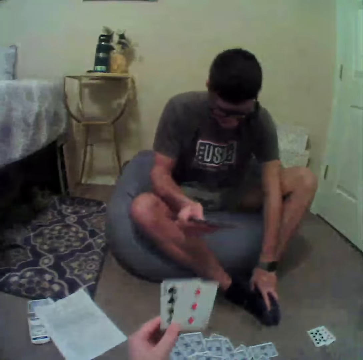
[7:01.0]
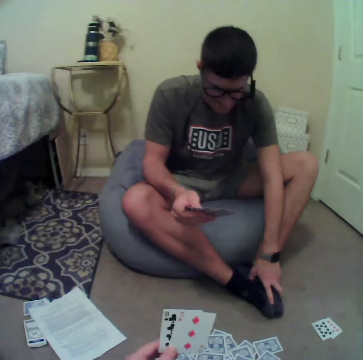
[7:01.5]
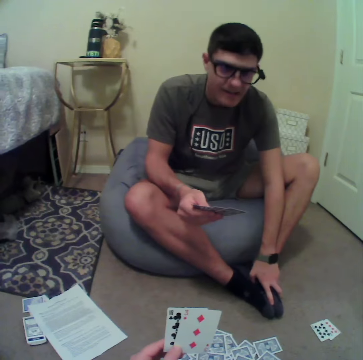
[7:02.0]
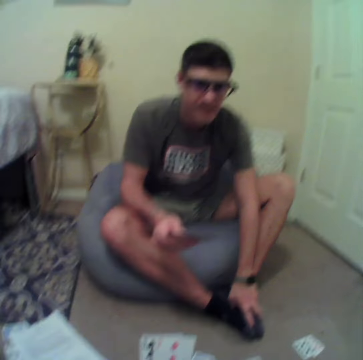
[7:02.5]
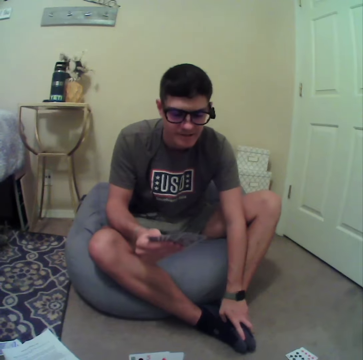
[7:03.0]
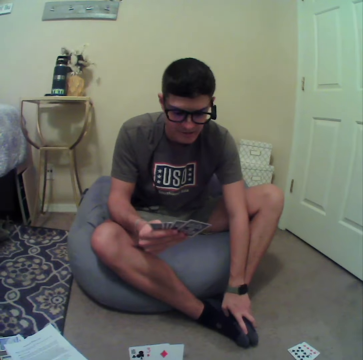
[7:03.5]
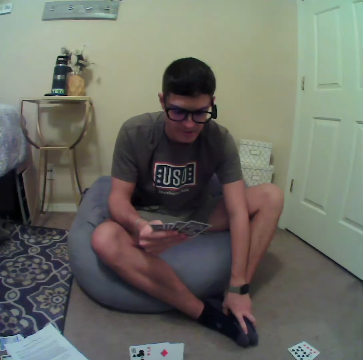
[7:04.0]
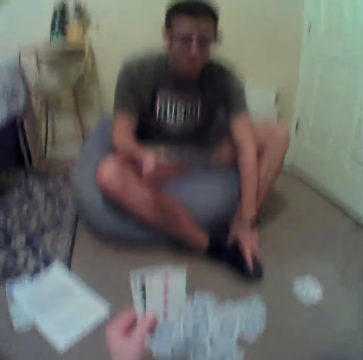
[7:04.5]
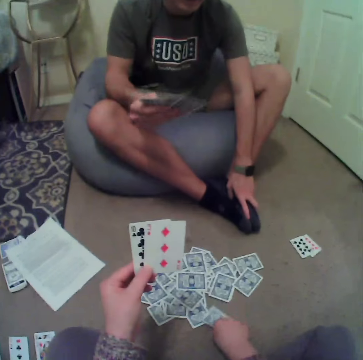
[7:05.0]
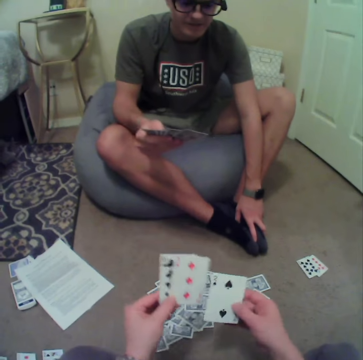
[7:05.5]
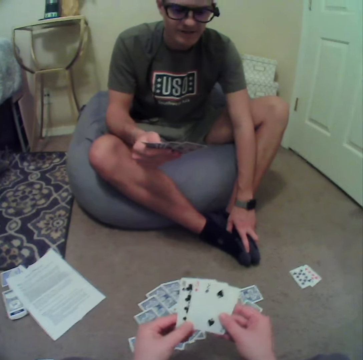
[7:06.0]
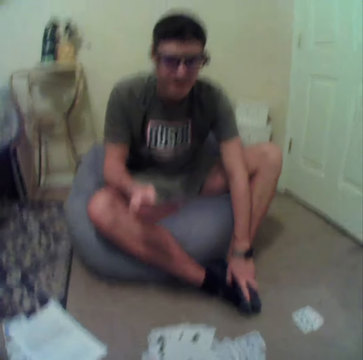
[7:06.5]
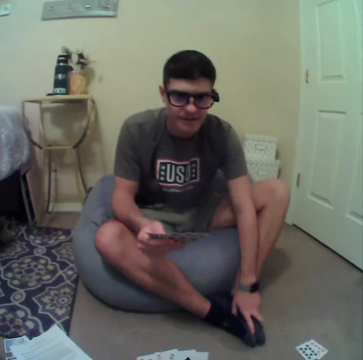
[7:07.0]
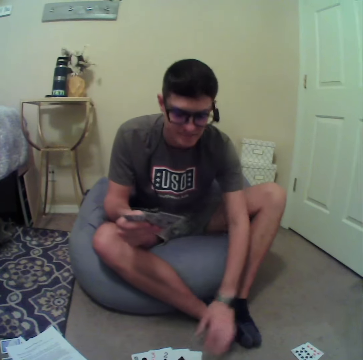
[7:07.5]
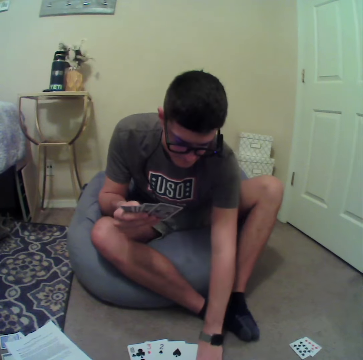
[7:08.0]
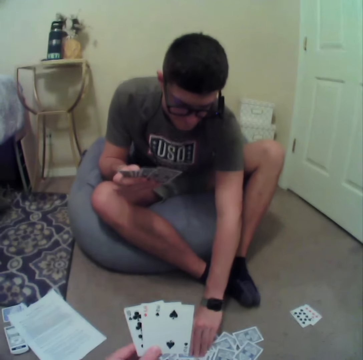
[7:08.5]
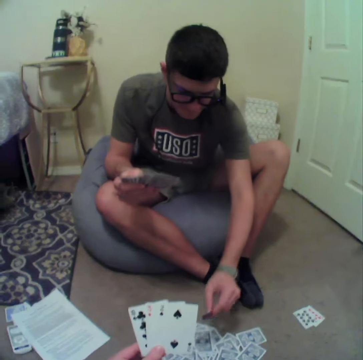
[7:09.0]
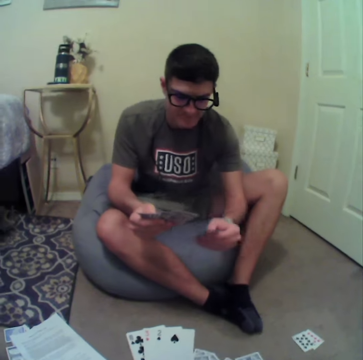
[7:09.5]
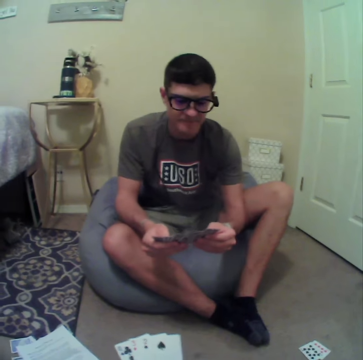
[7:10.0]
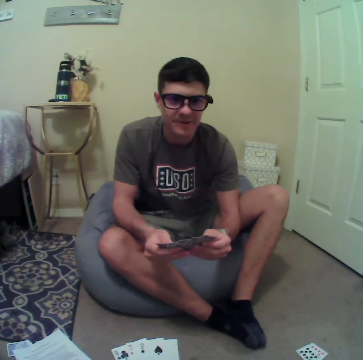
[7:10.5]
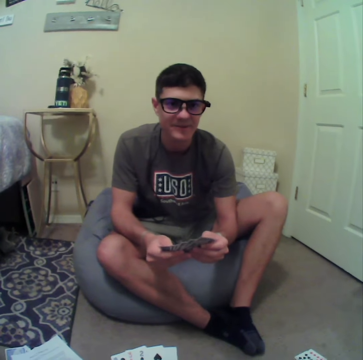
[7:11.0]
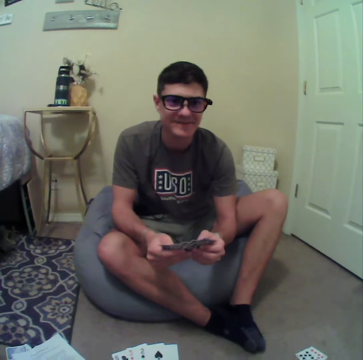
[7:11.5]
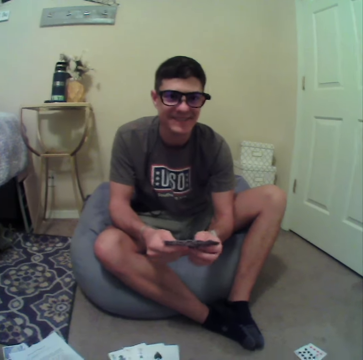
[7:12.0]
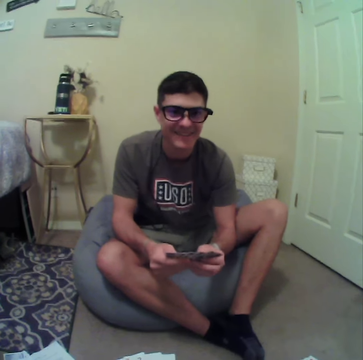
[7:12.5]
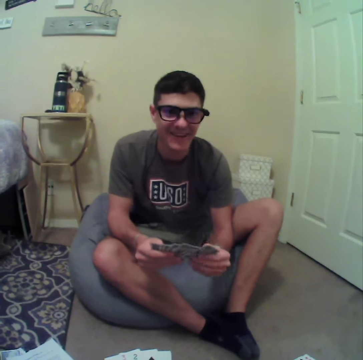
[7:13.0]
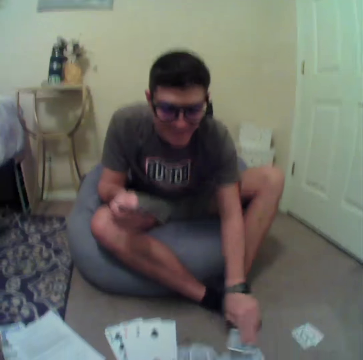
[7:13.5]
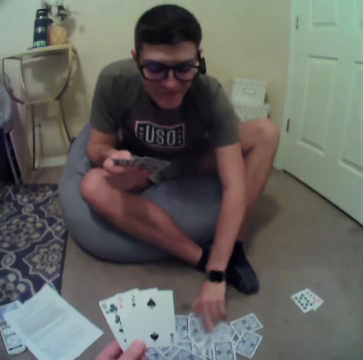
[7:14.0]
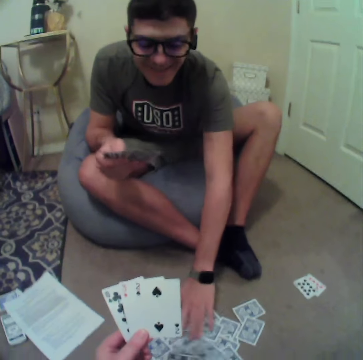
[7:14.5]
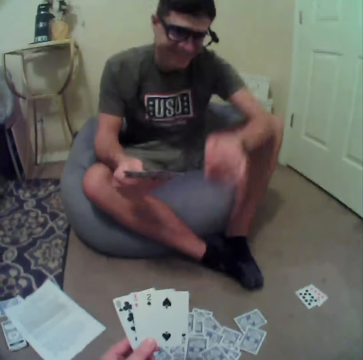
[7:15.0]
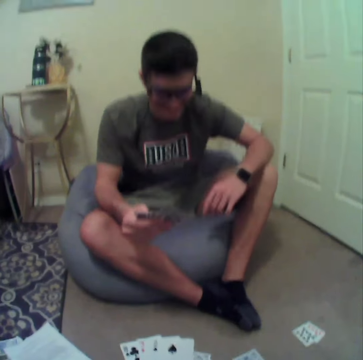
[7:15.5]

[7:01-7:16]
A man talks to the camera wearer. The camera wearer picks the card from the floor. The man plays cards, picks the cards from the floor, and talks to the camera wearer.

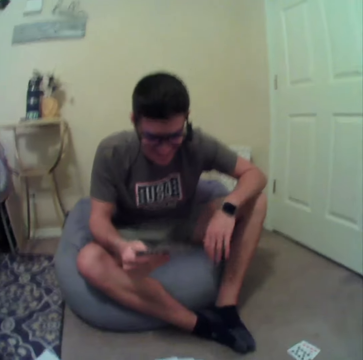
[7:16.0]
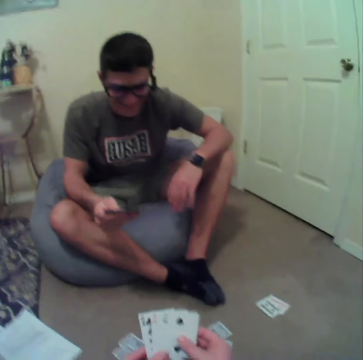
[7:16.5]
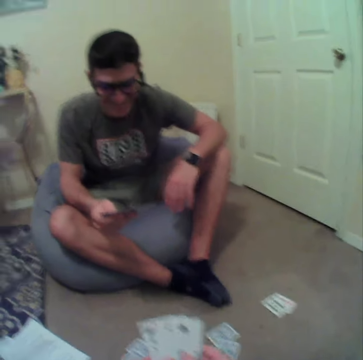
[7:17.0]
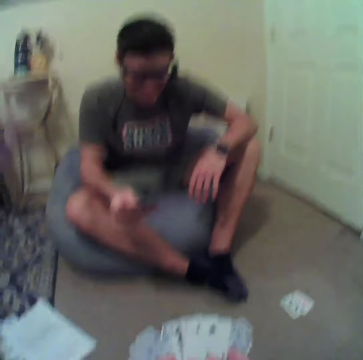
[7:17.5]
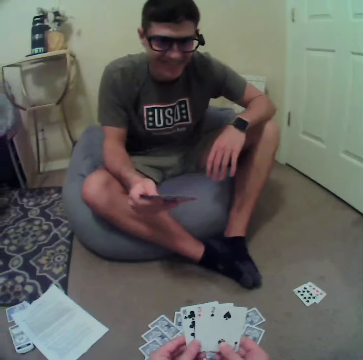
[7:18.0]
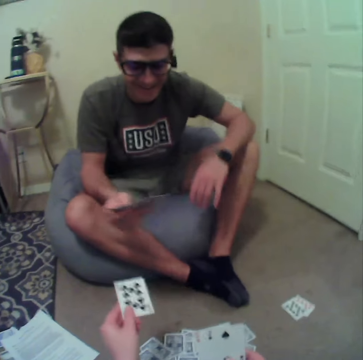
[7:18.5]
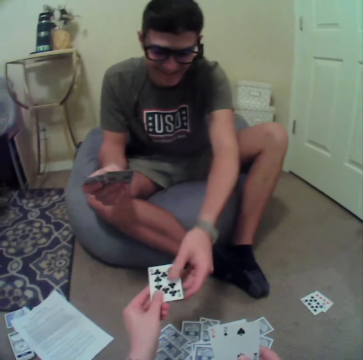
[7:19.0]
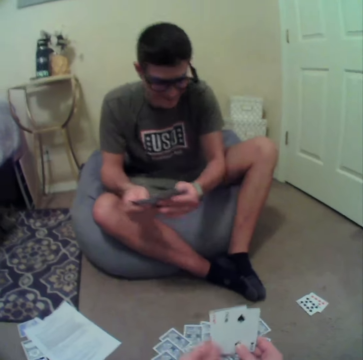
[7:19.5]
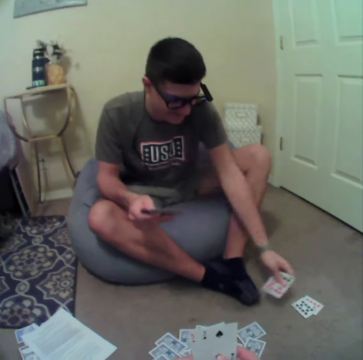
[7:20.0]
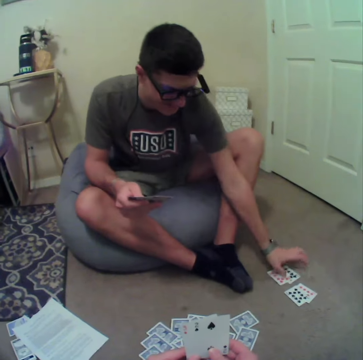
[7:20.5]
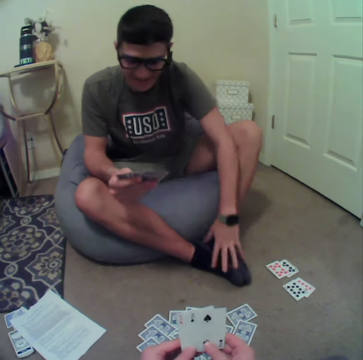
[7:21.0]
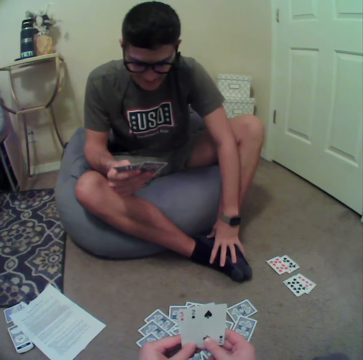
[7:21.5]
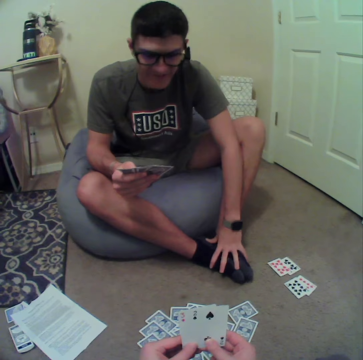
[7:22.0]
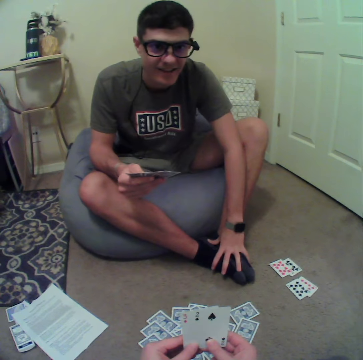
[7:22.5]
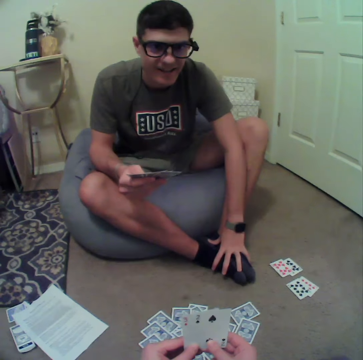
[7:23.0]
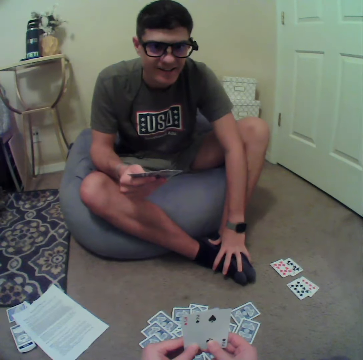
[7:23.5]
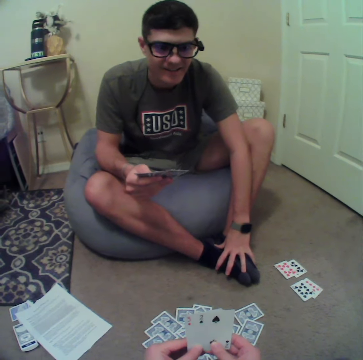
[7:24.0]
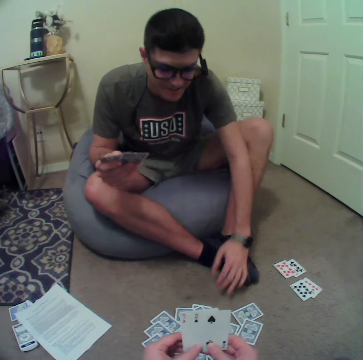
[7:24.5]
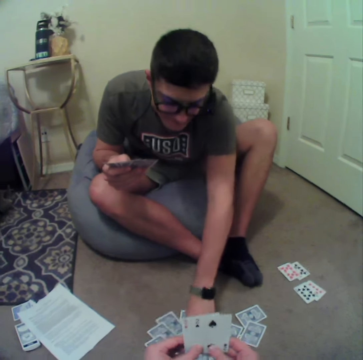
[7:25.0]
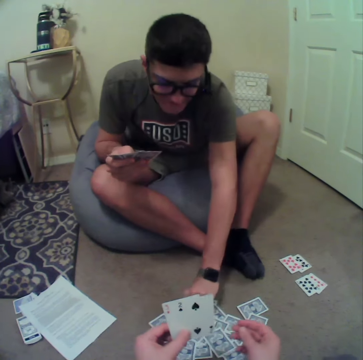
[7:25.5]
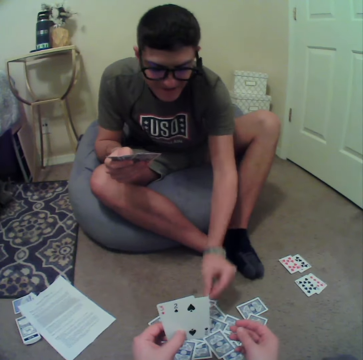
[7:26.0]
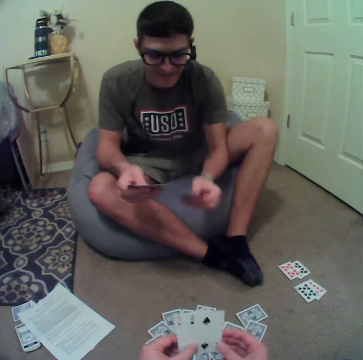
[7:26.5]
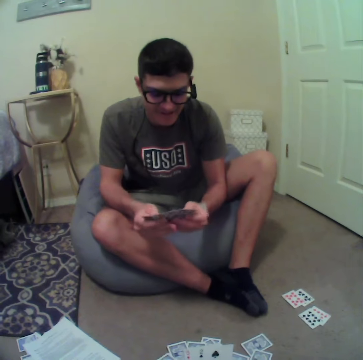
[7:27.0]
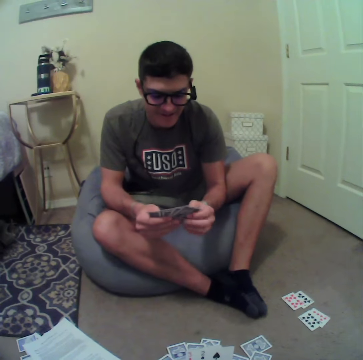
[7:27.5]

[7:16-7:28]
The camera wearer hands the card to a man. The man plays cards, drops the cards on the floor, and picks the card from the floor.

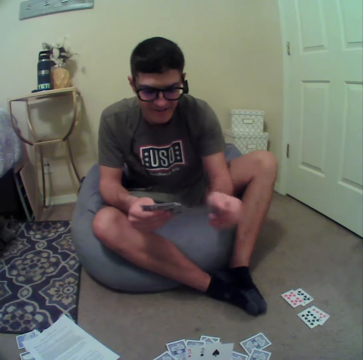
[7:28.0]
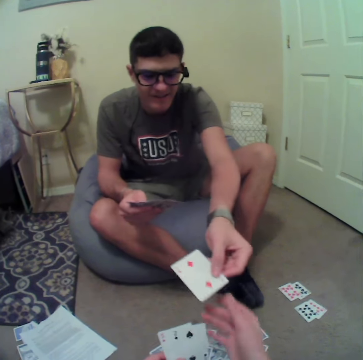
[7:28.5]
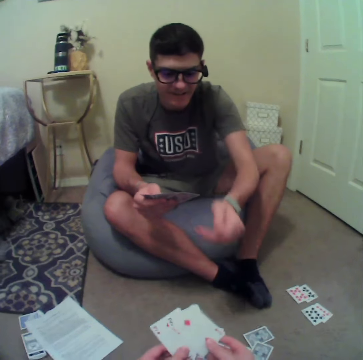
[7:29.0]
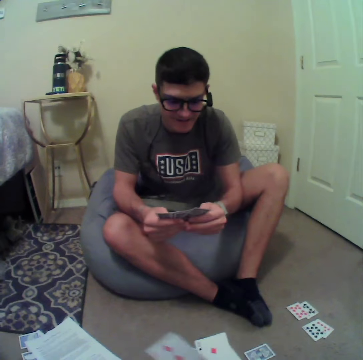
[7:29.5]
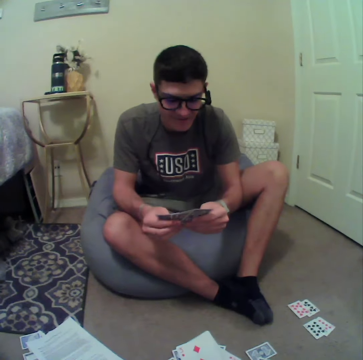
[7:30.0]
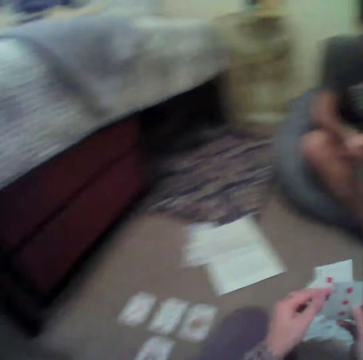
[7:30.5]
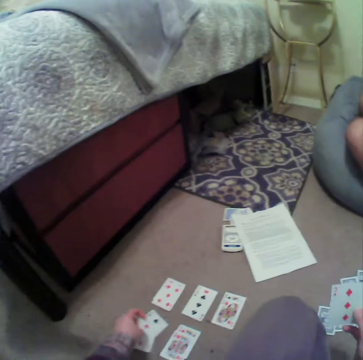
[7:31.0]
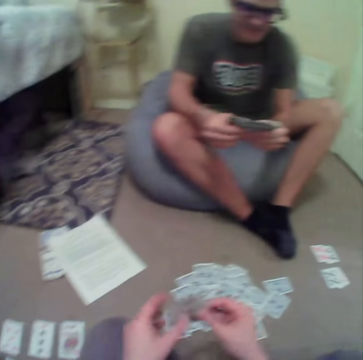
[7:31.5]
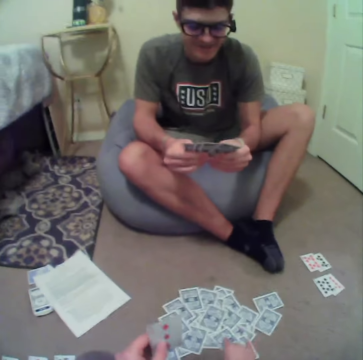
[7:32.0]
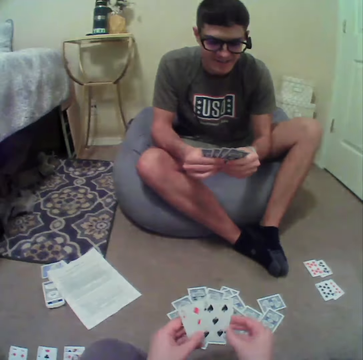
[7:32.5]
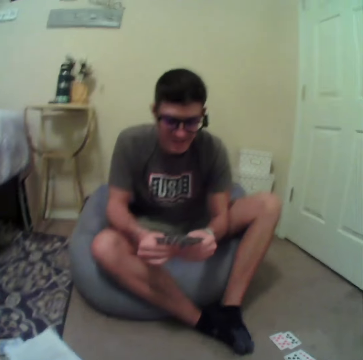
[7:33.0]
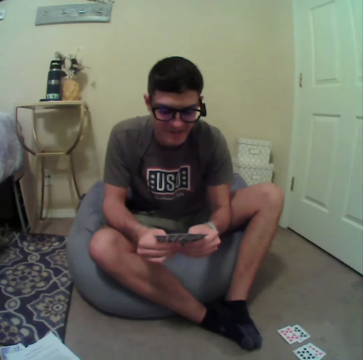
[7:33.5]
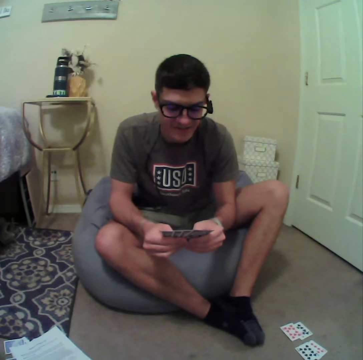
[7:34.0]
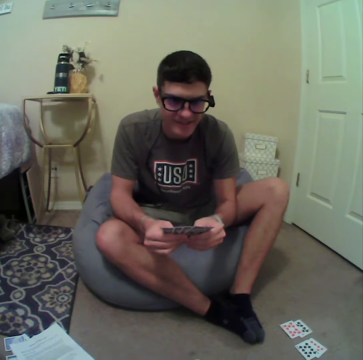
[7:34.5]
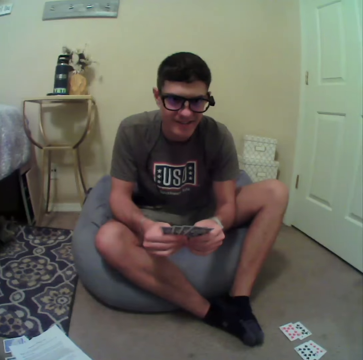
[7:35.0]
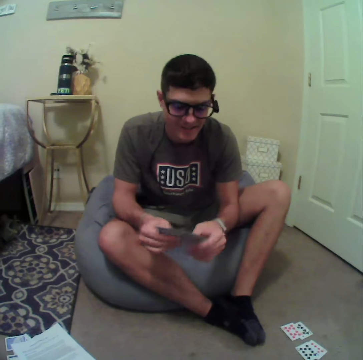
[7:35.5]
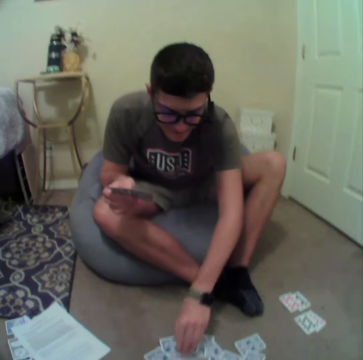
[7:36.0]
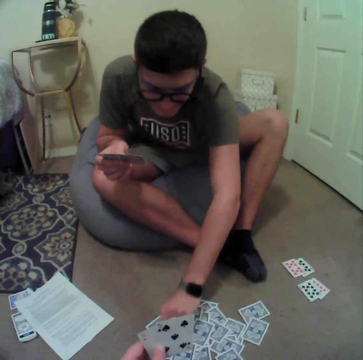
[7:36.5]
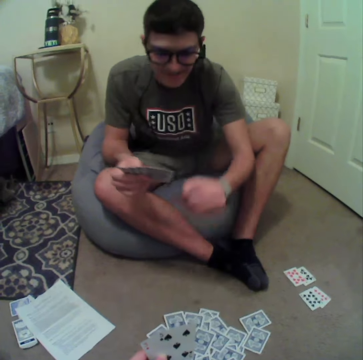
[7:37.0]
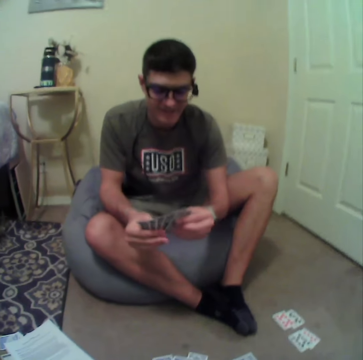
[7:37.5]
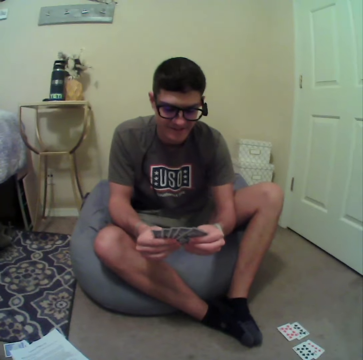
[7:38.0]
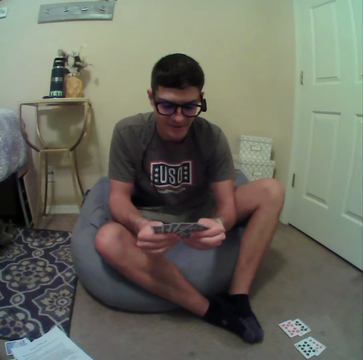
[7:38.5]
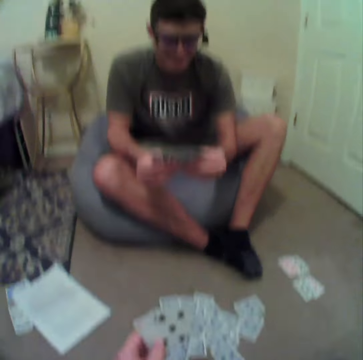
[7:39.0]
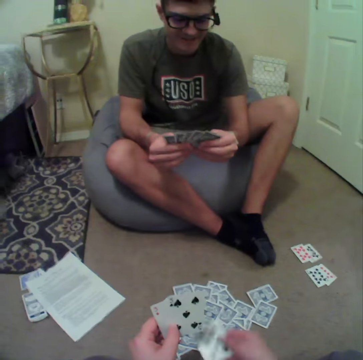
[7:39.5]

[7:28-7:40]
A man hands the card to the camera wearer. The camera wearer plays cards and drops the card on the floor. The man plays cards. The man picks the card from the floor.
